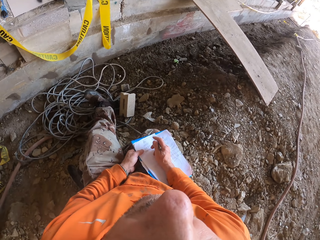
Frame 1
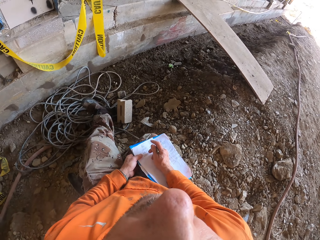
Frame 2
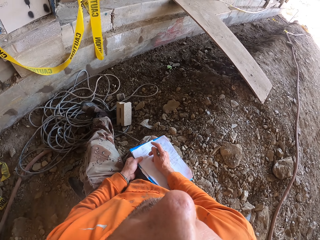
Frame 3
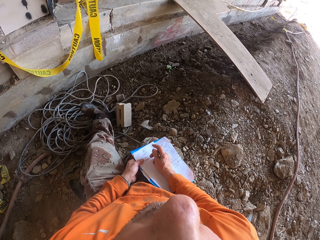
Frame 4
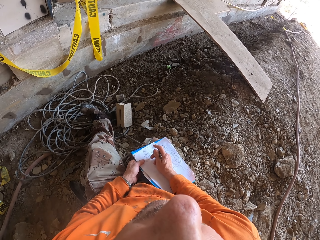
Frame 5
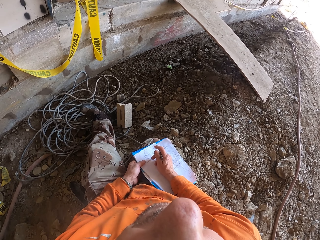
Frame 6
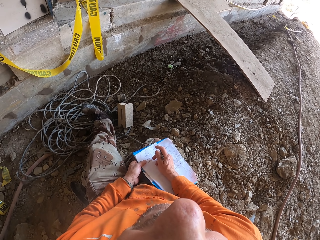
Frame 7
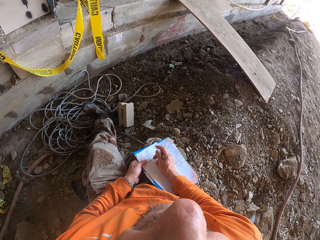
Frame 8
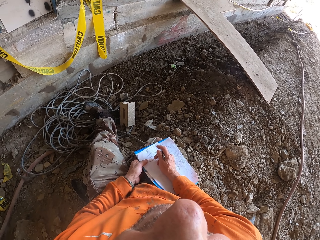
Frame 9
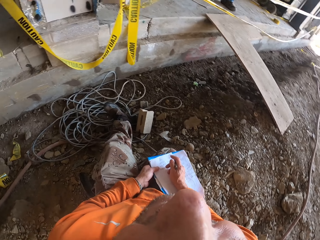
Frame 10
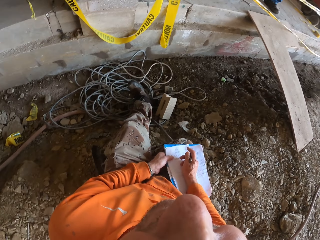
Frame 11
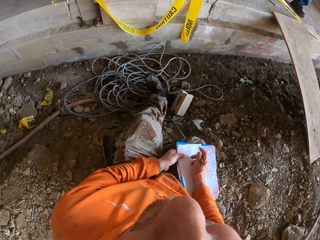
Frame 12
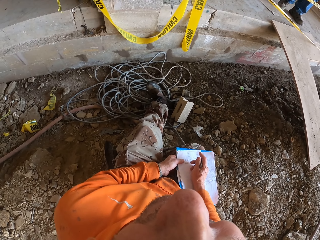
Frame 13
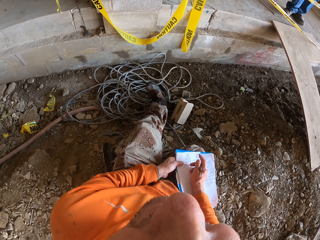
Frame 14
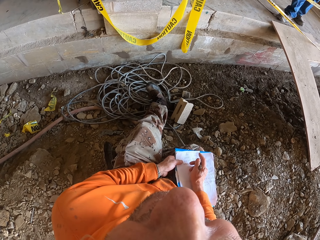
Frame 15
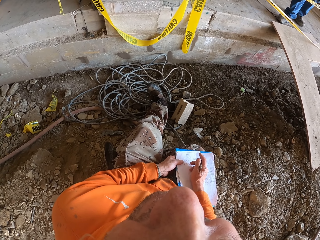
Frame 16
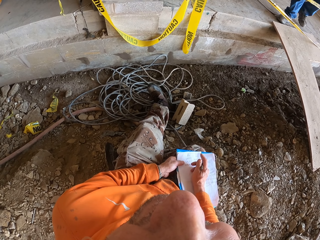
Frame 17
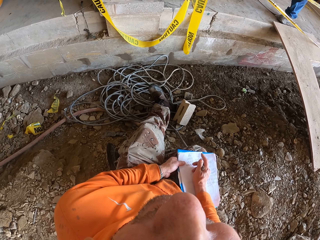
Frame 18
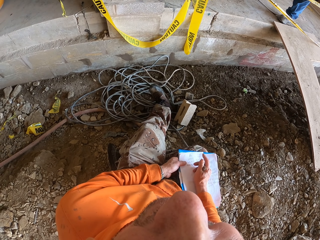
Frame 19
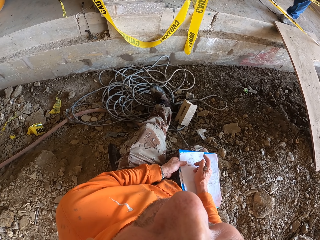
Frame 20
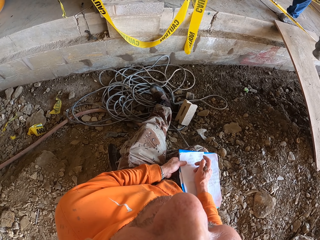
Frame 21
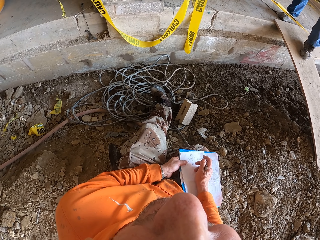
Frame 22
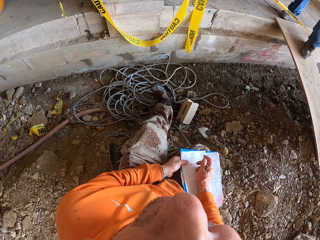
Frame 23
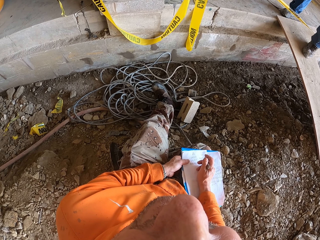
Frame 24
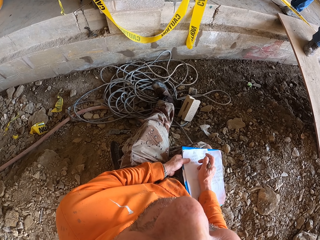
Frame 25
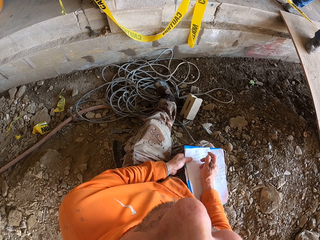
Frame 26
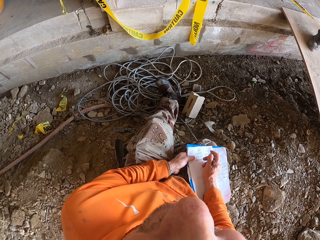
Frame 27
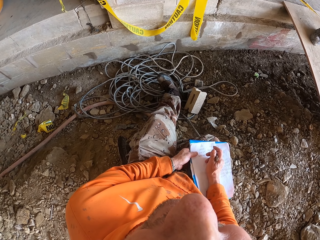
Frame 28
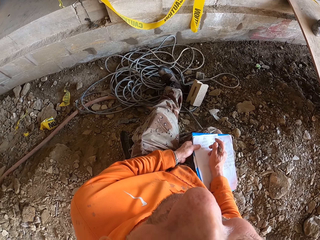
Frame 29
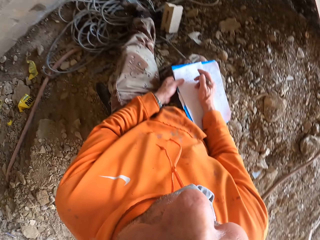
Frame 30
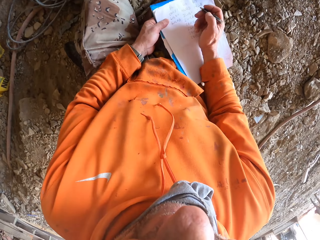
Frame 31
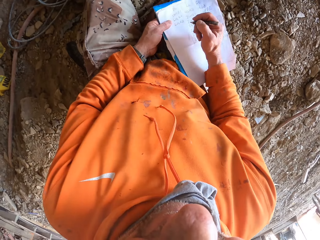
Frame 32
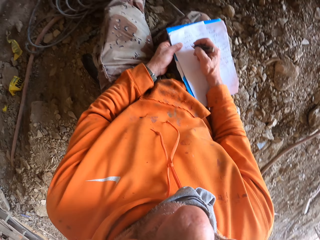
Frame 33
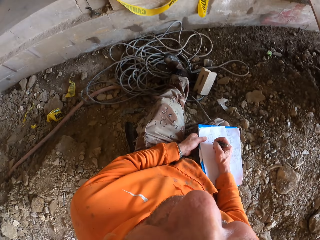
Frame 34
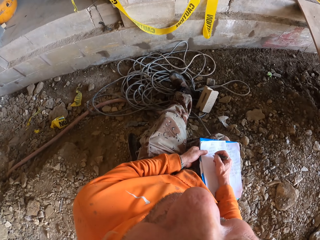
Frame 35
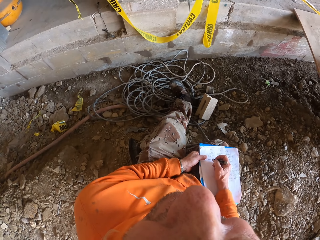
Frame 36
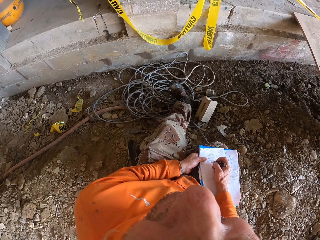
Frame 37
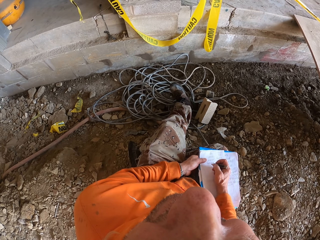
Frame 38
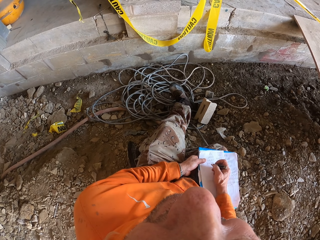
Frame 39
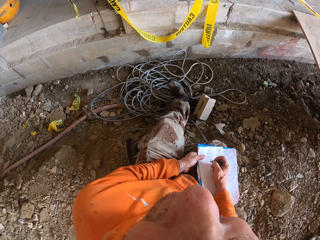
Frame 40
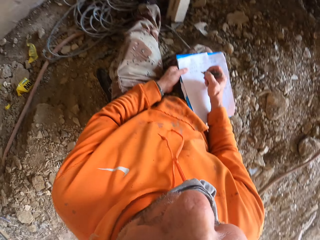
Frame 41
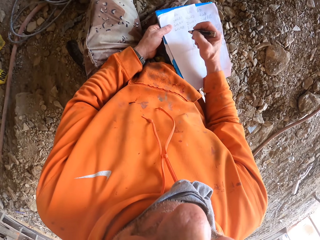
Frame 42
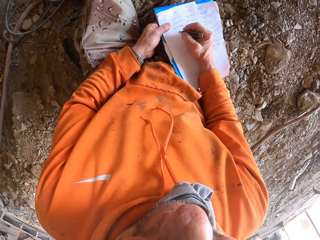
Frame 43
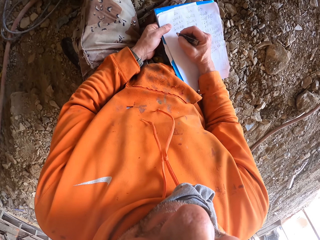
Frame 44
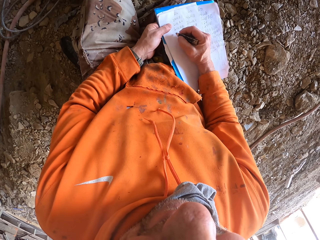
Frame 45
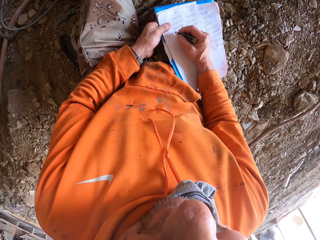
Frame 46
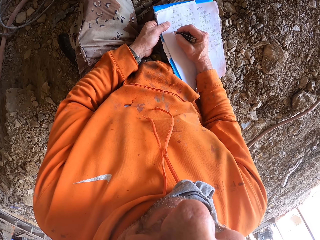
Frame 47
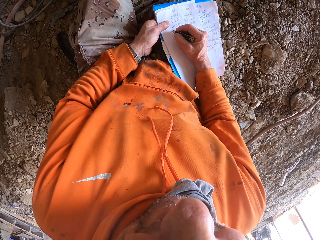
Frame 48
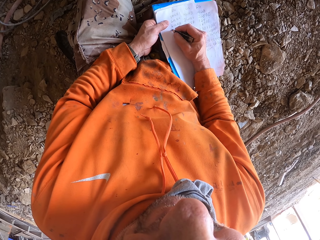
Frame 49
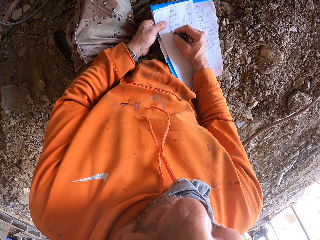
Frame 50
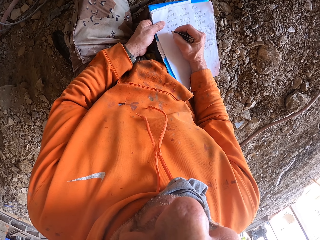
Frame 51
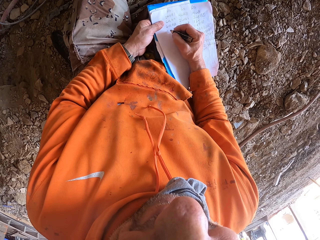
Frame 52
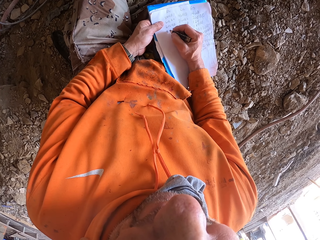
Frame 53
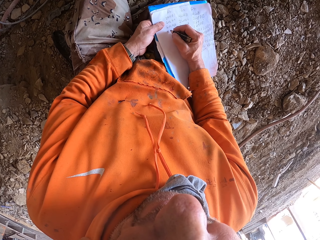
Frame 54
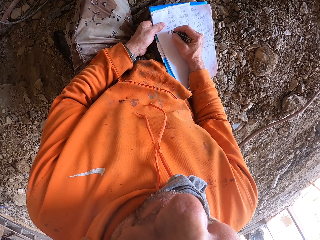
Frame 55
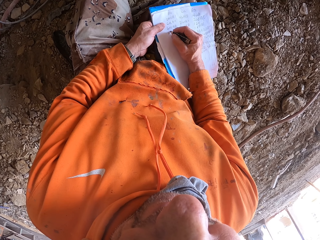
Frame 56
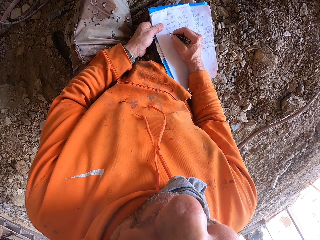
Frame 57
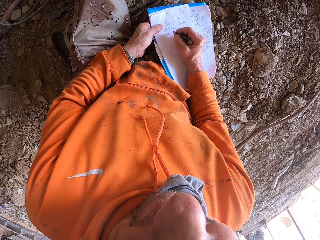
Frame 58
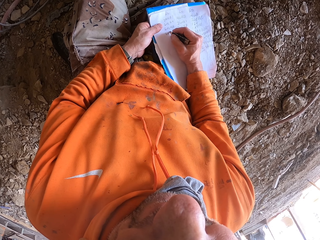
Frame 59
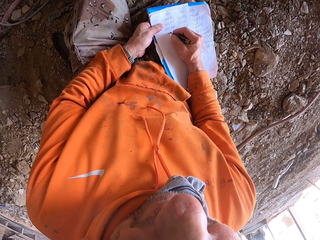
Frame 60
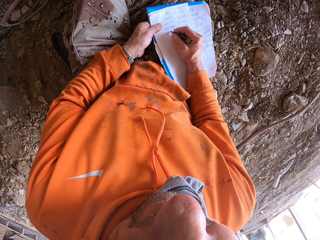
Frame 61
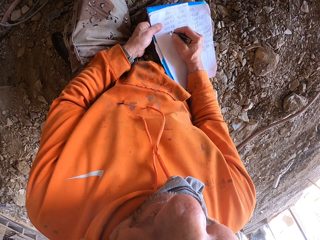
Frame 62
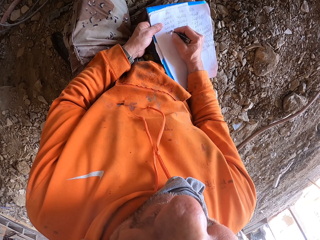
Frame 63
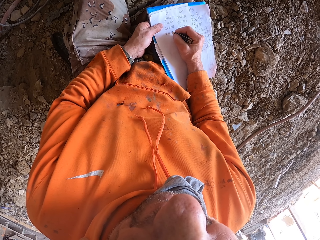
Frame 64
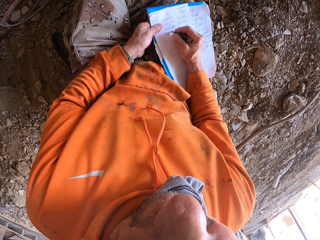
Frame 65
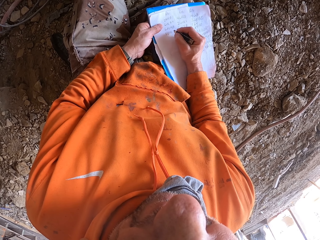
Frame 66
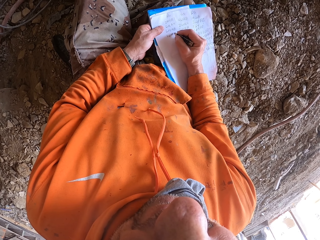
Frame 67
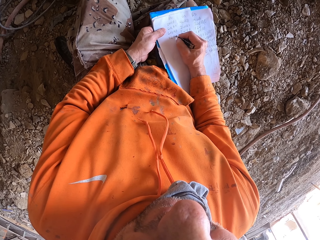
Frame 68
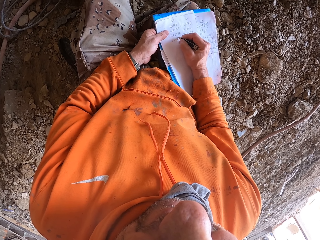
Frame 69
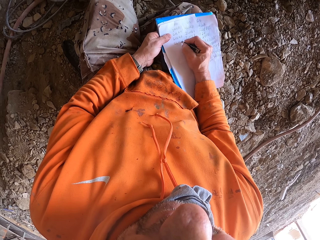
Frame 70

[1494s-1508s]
The camera wearer looks around. They write on the paper.

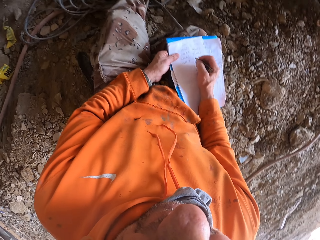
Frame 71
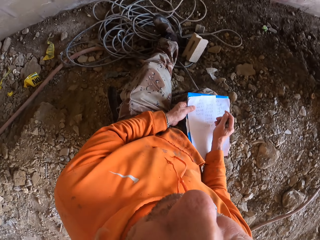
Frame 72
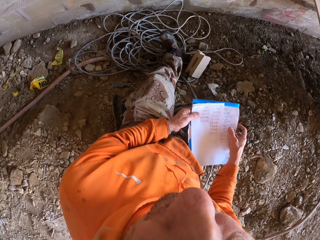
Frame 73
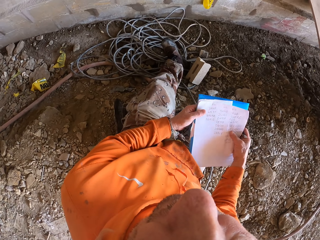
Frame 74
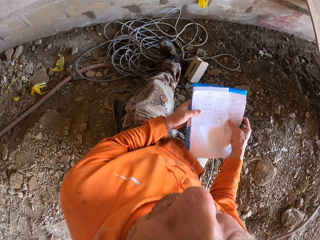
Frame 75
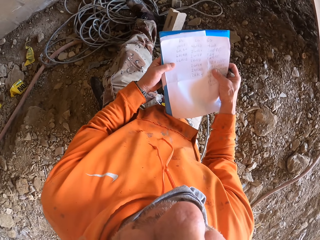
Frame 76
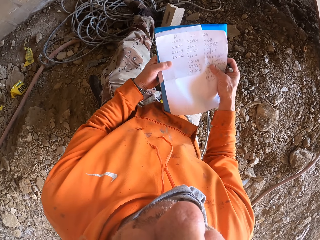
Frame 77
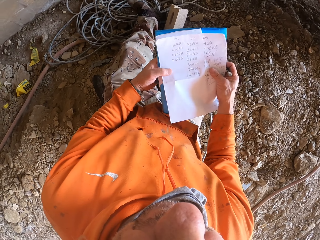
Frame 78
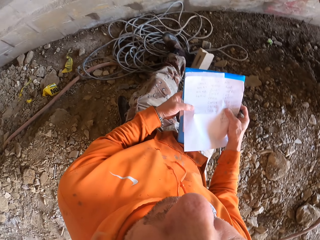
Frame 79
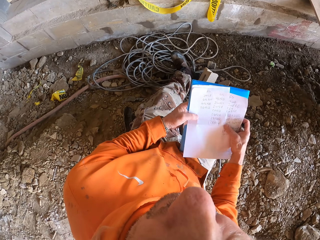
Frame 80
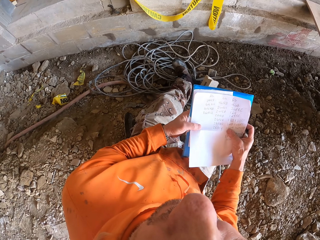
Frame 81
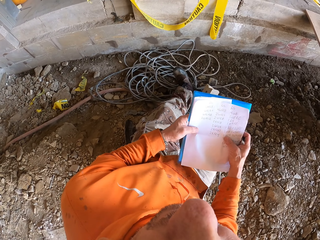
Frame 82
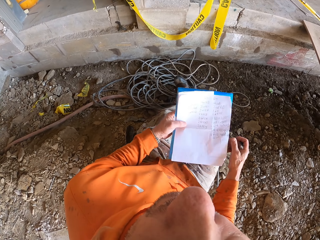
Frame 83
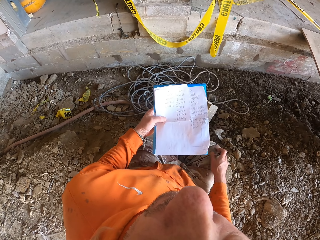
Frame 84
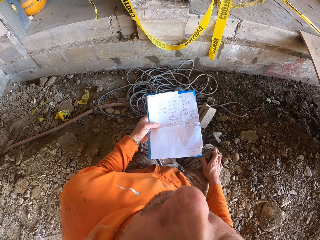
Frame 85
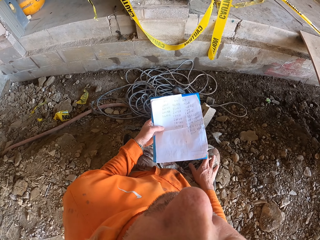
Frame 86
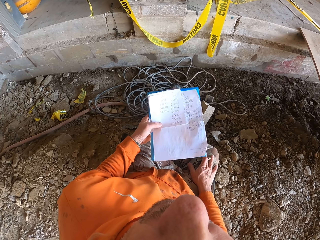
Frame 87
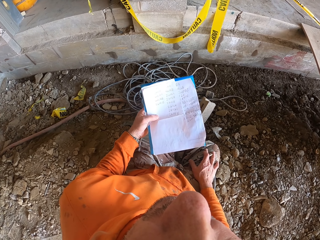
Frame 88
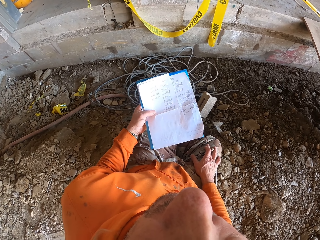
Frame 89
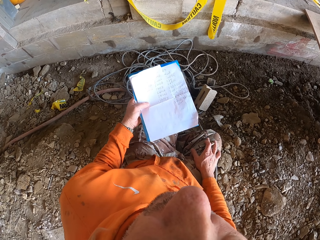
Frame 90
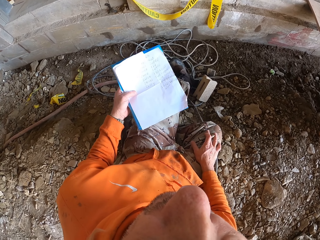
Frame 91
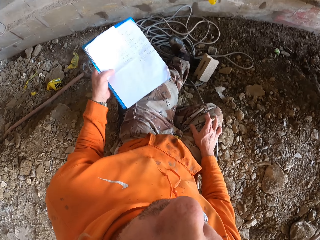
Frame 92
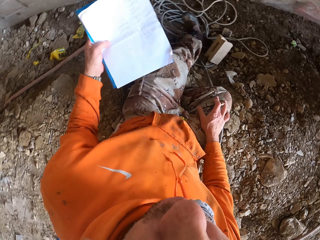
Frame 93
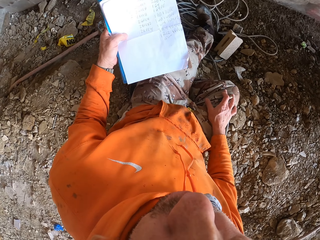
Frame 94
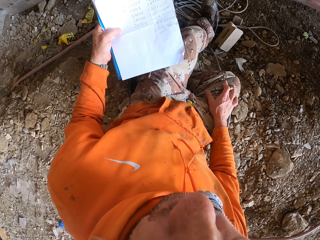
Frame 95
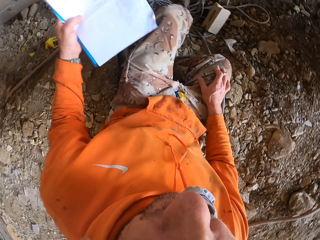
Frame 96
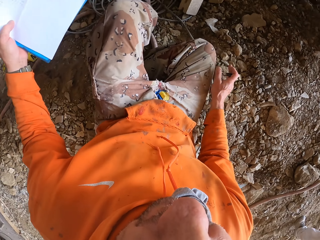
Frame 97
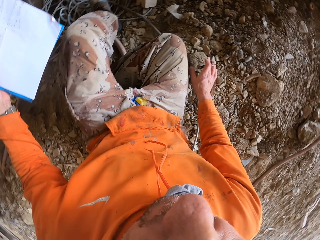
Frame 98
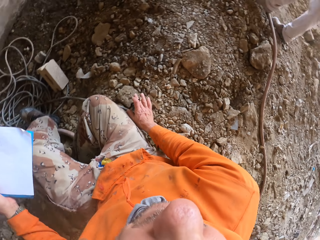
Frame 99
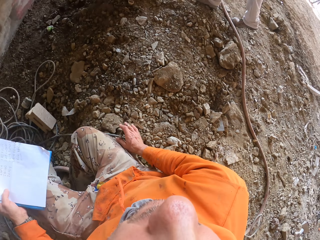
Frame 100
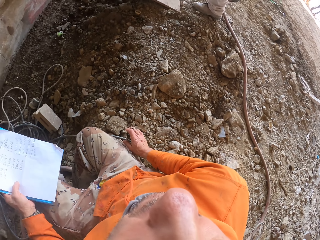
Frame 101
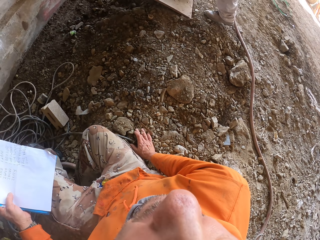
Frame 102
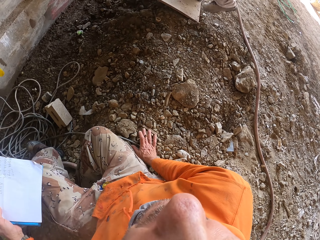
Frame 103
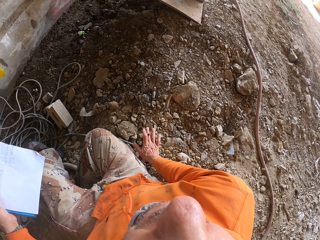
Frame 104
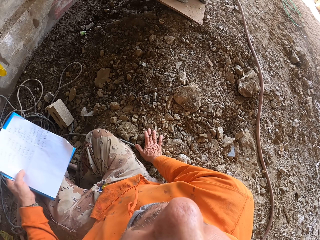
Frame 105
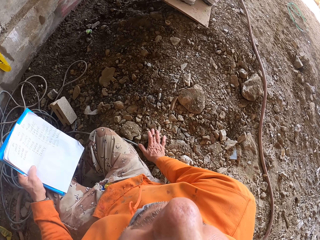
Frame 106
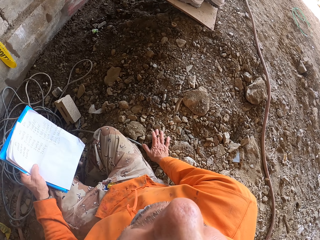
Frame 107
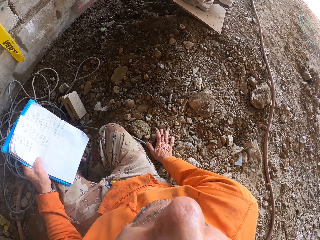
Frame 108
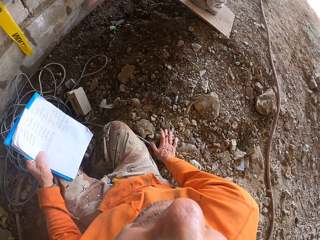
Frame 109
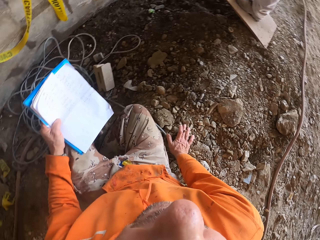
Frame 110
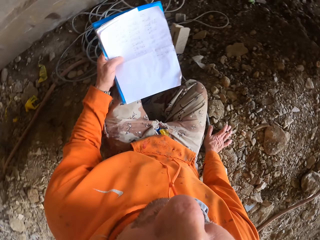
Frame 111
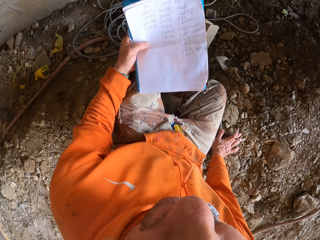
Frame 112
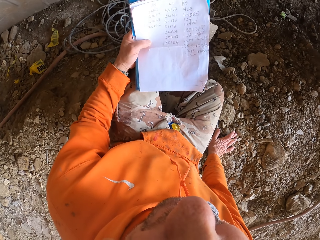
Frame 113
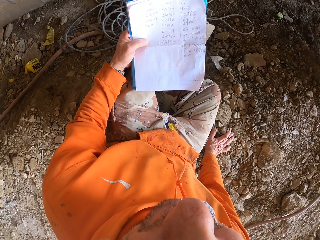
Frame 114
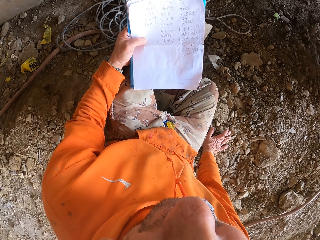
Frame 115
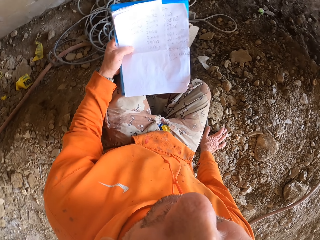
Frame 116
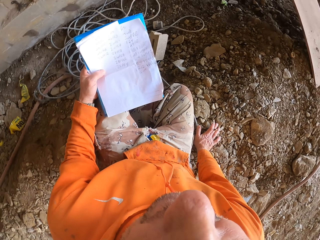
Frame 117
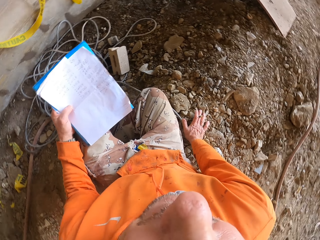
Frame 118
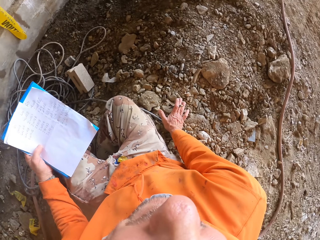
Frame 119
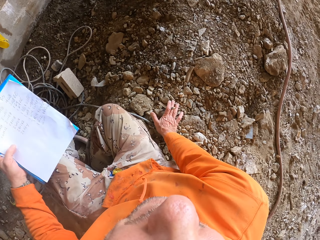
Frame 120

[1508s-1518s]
The camera wearer looks at the paper. They touch the ground.
